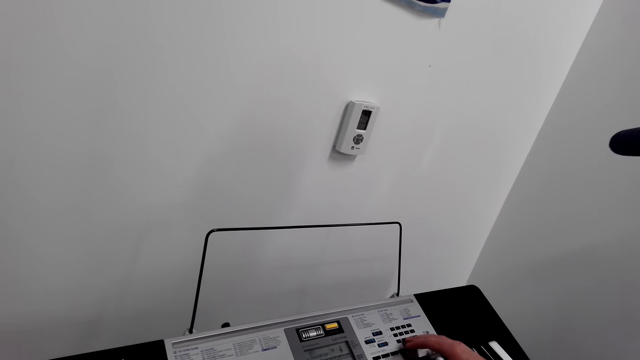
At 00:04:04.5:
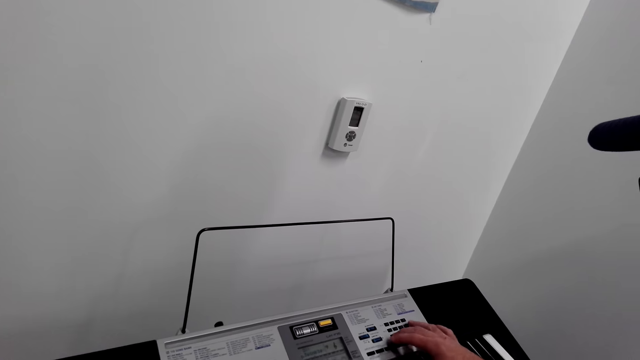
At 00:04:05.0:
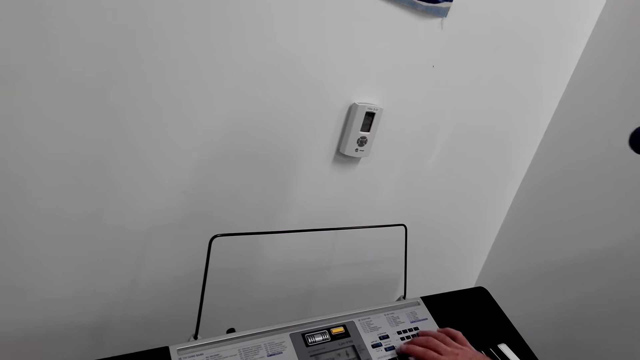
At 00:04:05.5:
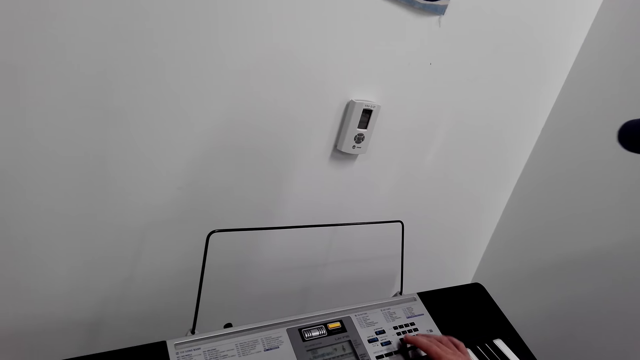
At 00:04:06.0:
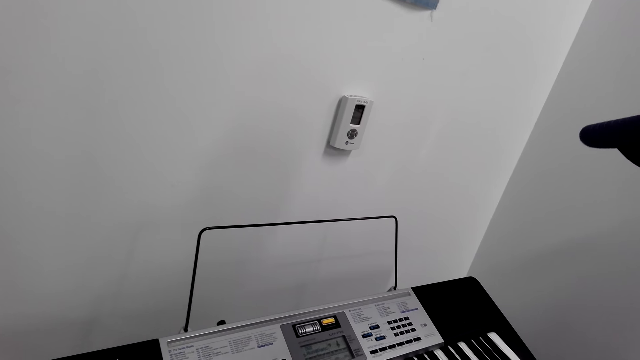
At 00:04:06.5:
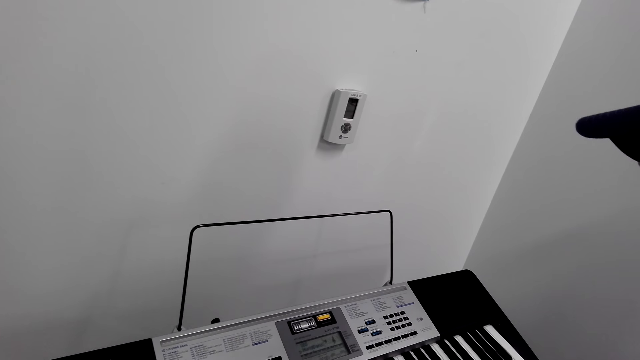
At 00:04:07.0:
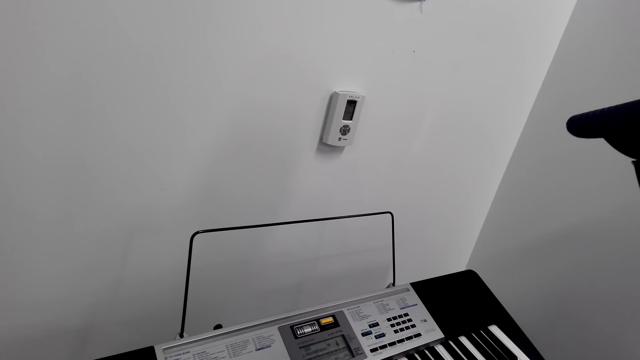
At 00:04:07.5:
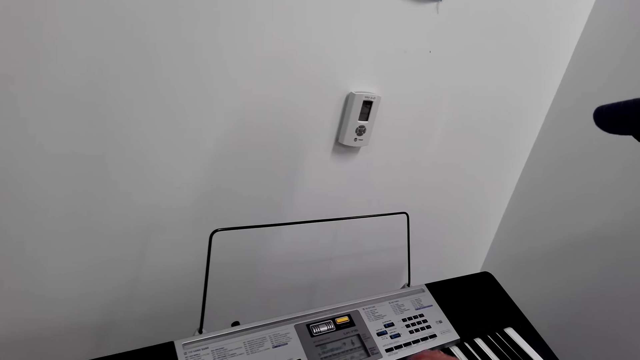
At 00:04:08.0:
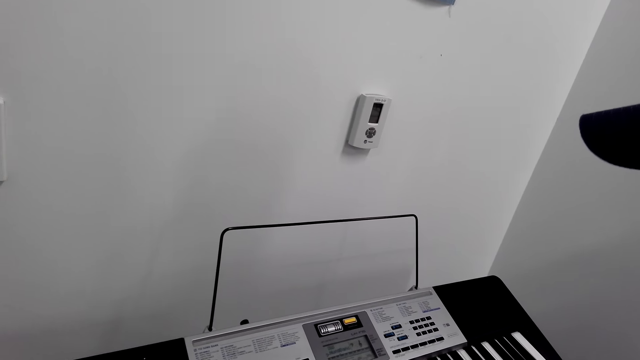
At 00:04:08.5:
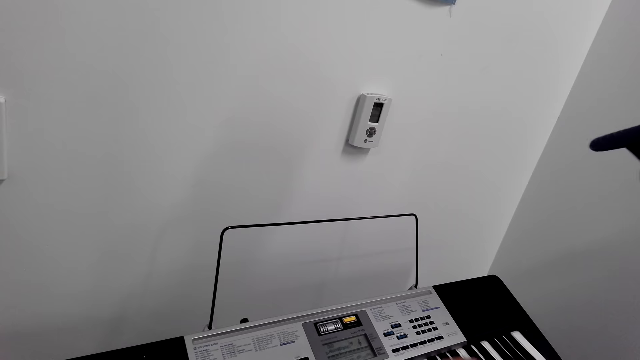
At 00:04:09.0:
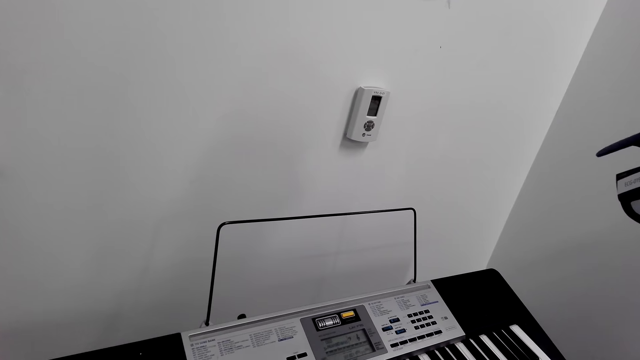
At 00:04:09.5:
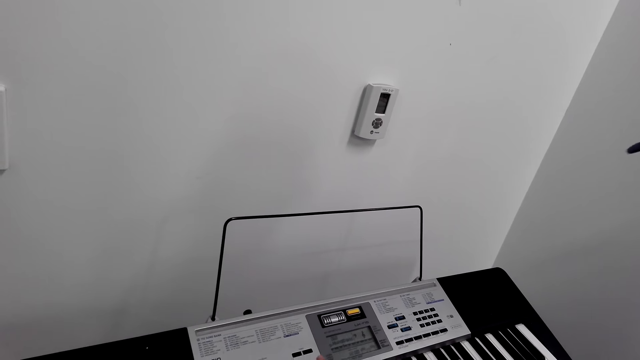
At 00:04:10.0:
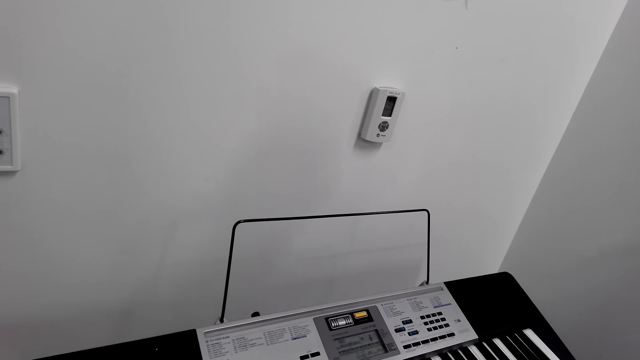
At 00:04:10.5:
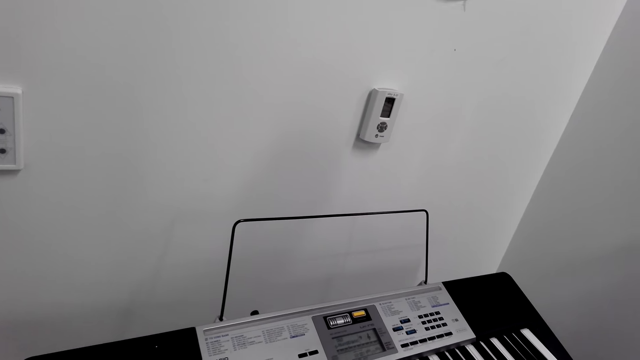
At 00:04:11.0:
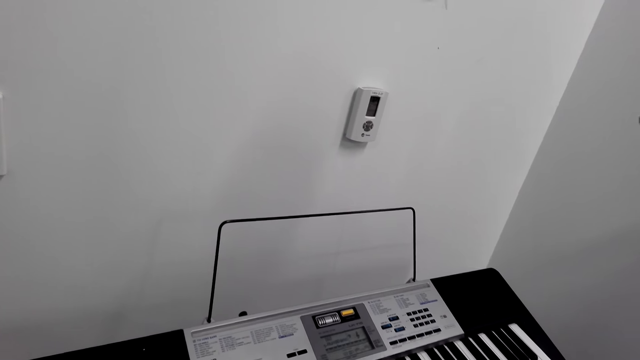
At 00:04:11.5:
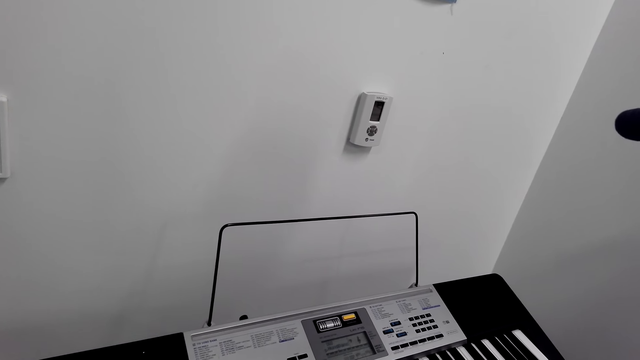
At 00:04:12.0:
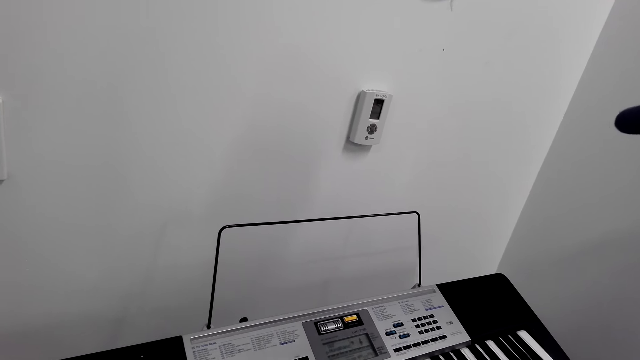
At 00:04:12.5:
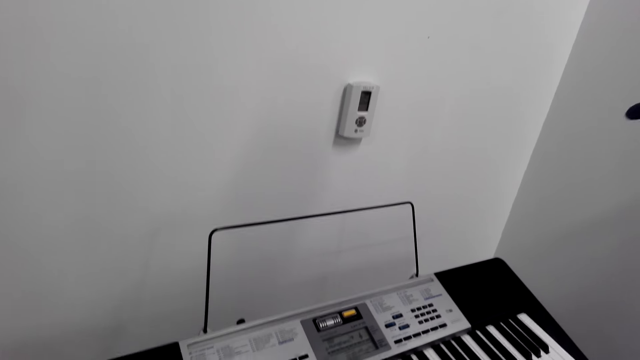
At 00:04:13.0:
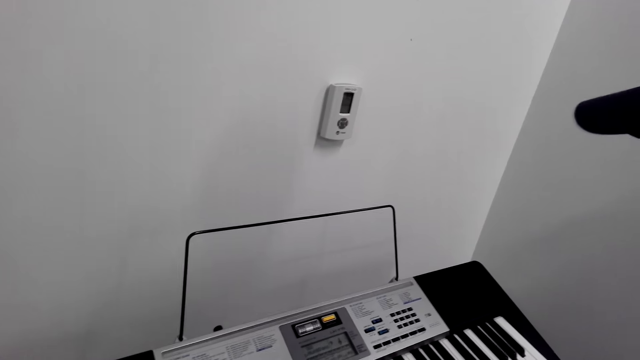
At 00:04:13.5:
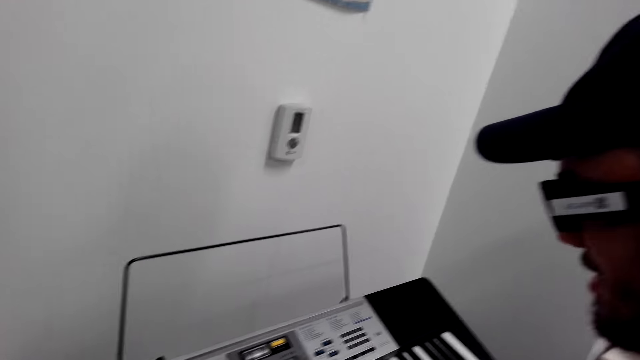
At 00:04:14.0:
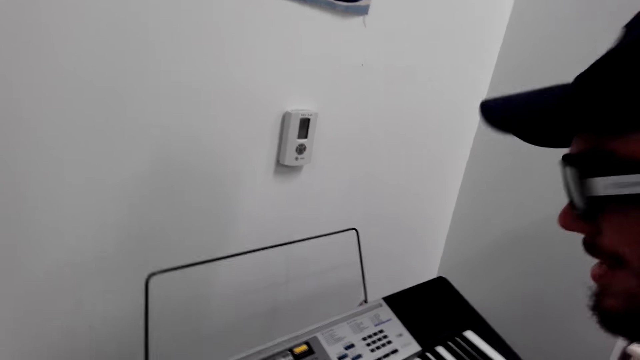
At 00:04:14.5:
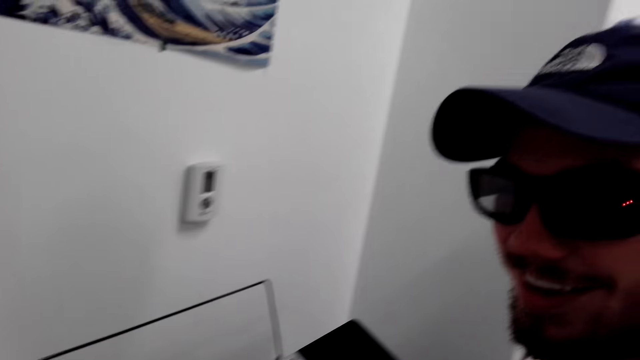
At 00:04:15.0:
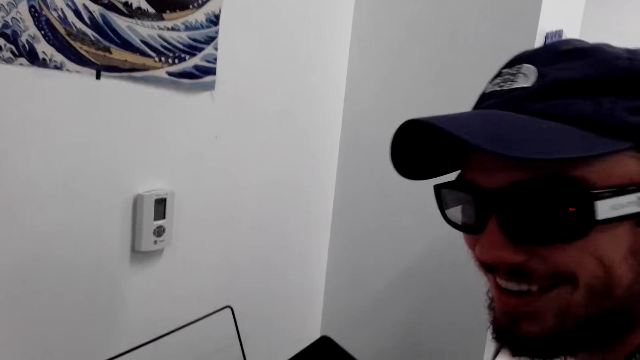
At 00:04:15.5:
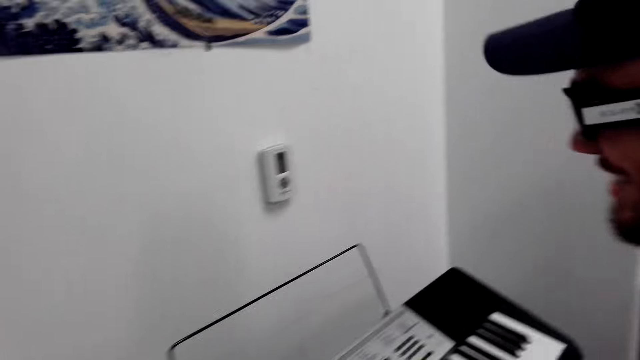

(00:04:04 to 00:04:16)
A man operates a piano. The man plays the piano.

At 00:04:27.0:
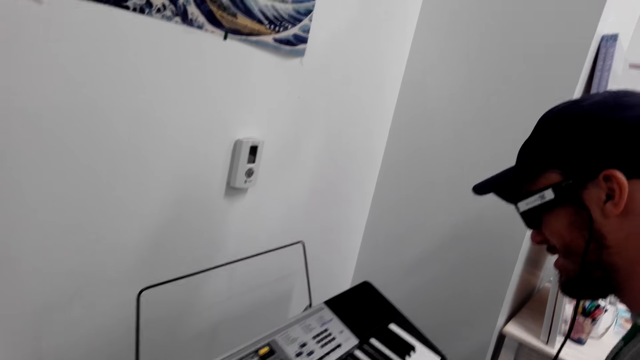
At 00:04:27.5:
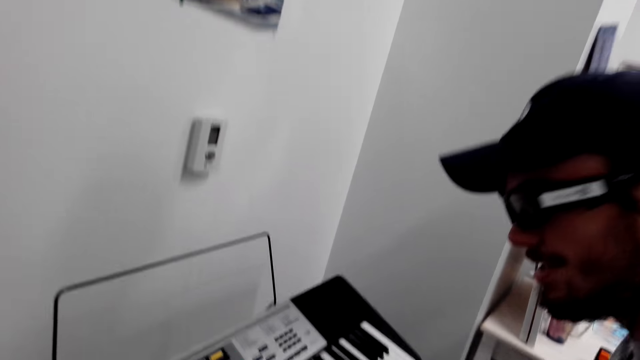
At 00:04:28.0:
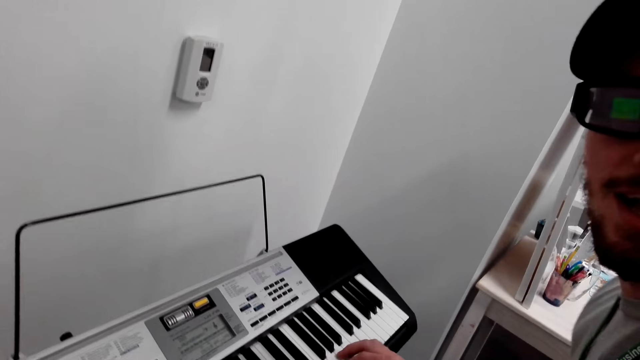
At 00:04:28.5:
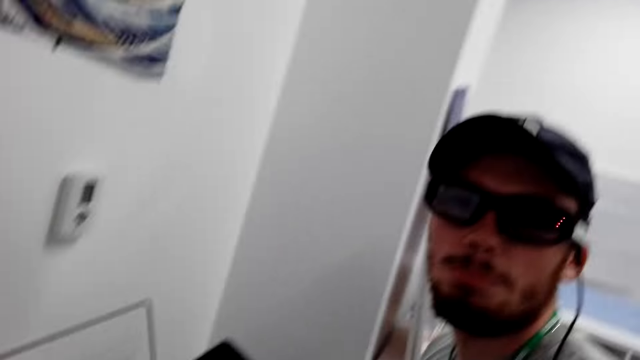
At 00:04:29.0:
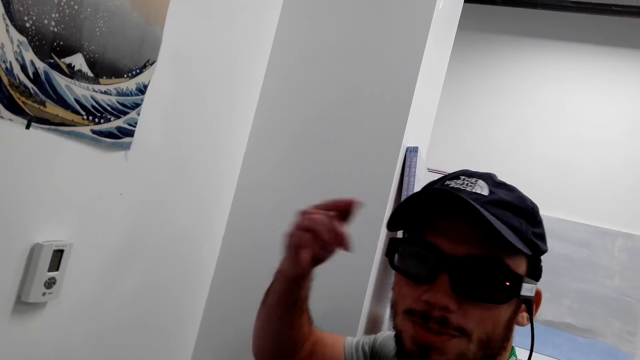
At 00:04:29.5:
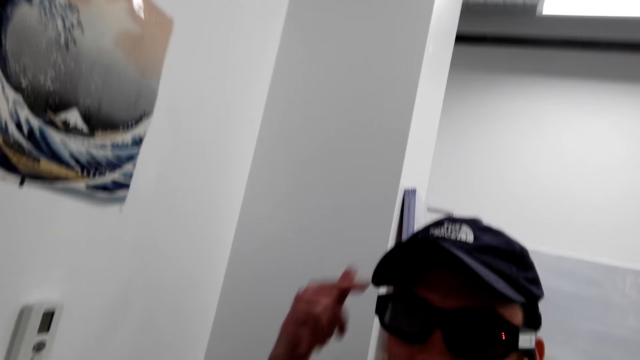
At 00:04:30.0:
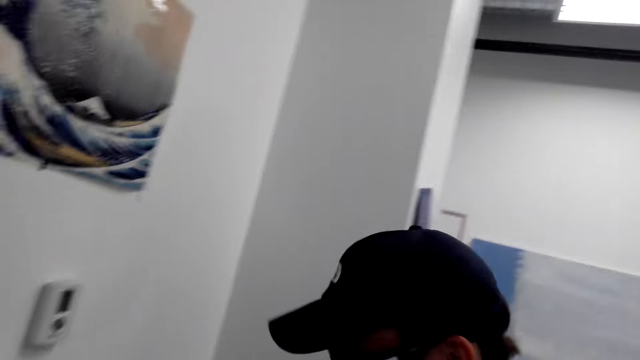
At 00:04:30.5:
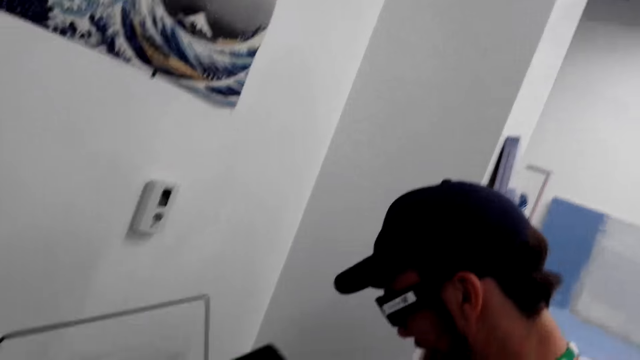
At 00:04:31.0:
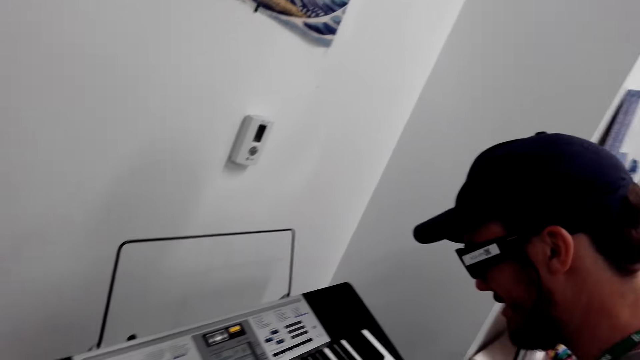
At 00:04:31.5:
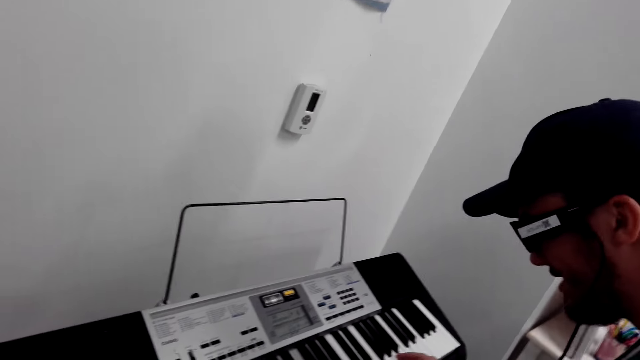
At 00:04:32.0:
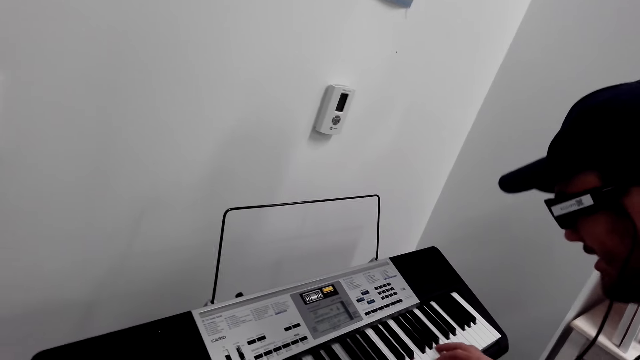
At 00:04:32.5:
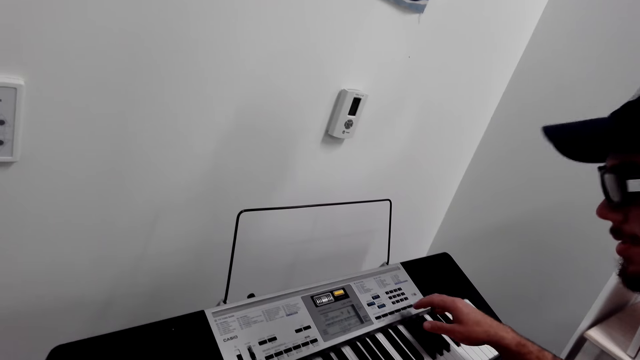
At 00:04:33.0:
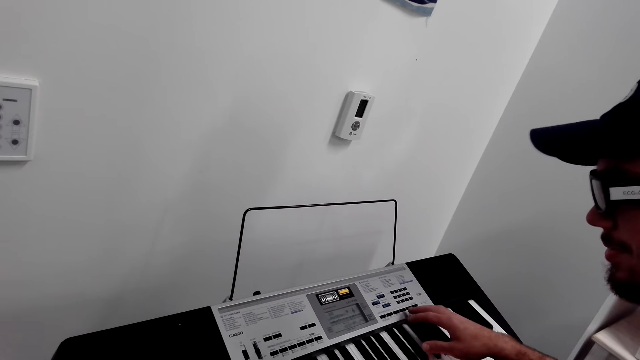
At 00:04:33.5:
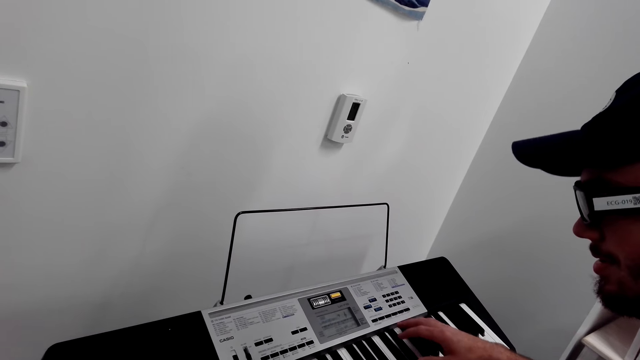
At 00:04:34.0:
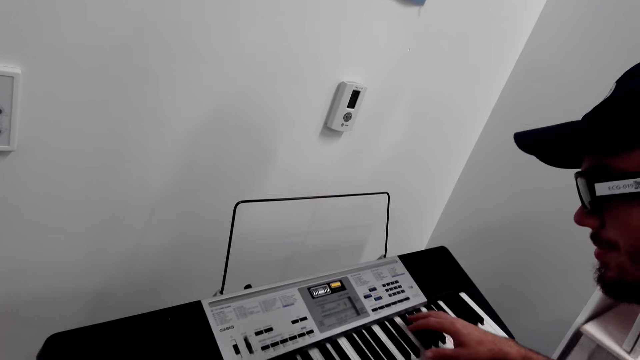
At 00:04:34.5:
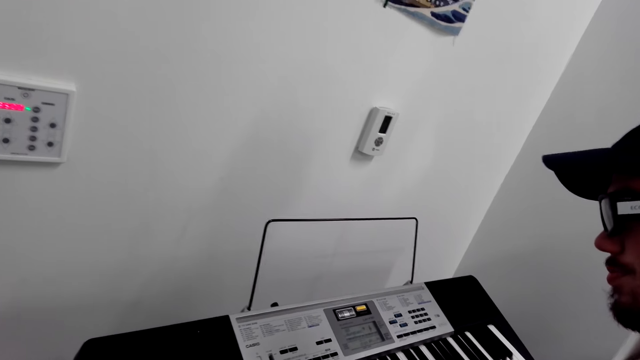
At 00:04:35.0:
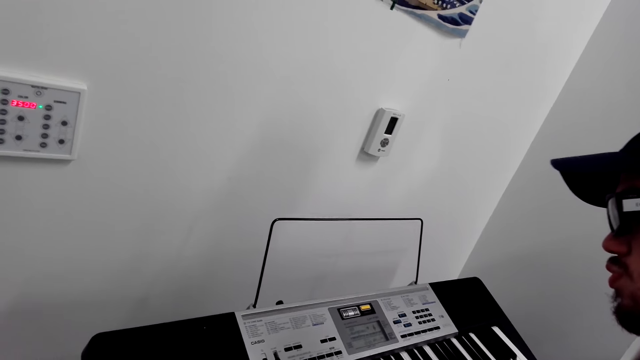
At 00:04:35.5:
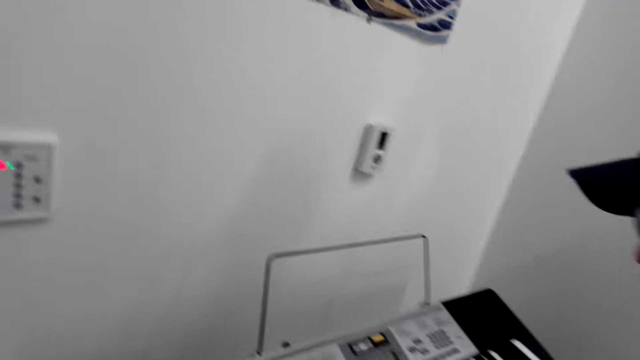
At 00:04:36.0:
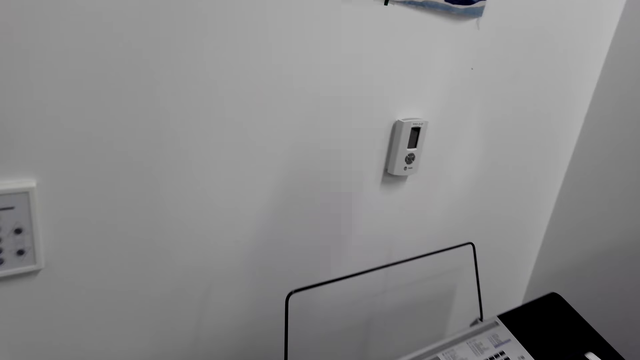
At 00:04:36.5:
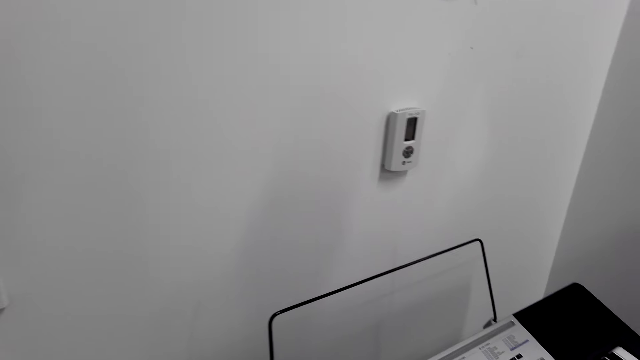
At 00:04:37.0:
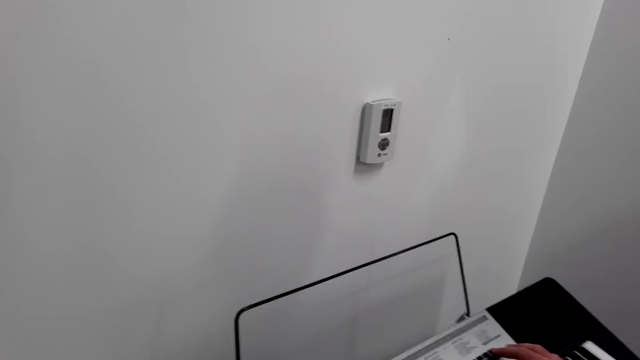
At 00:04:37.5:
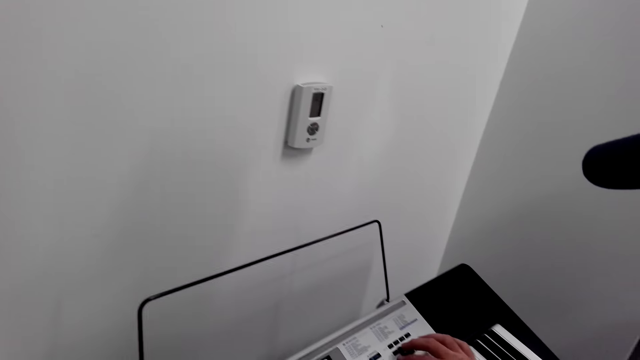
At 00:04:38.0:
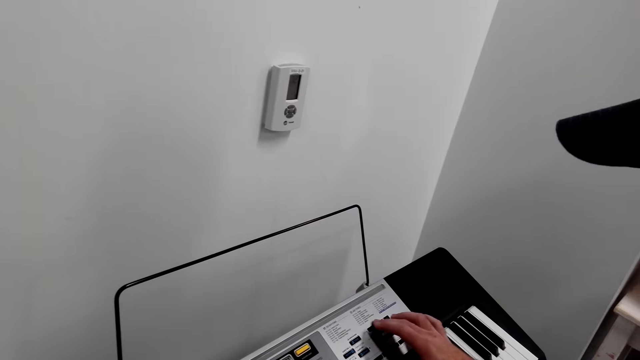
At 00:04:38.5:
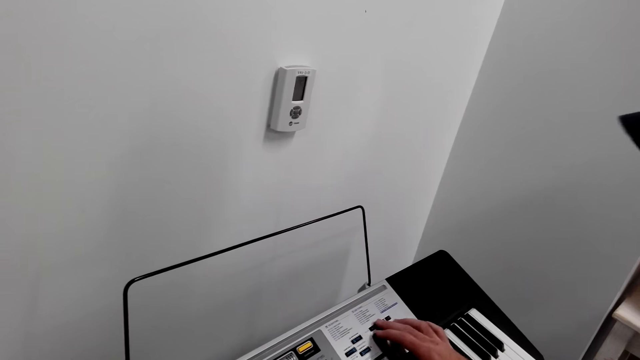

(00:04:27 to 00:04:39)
A man makes a gesture. The man plays a piano.
